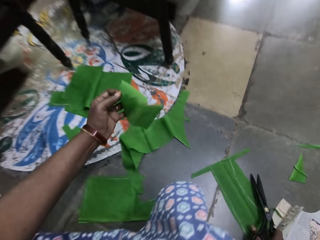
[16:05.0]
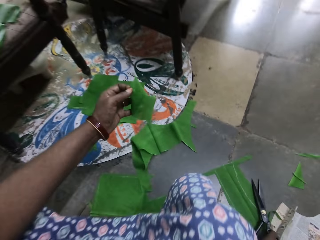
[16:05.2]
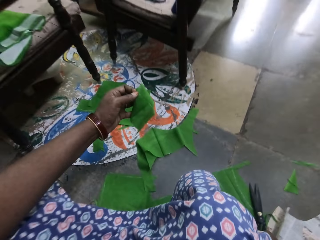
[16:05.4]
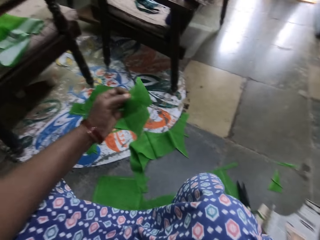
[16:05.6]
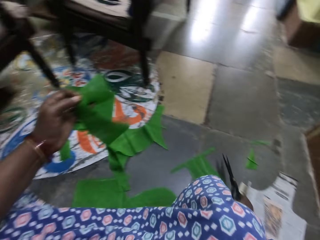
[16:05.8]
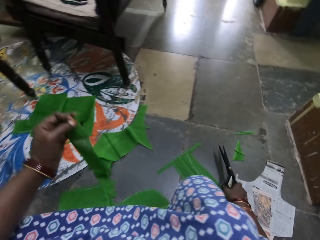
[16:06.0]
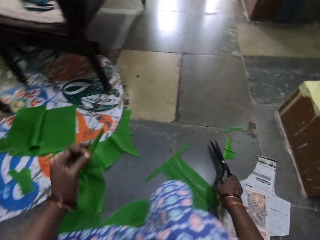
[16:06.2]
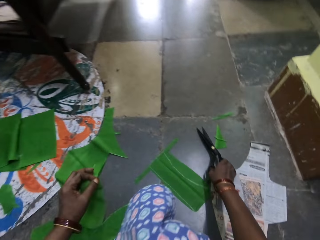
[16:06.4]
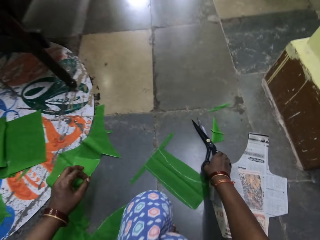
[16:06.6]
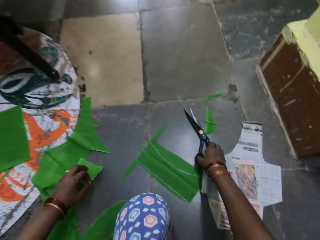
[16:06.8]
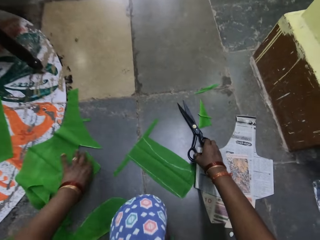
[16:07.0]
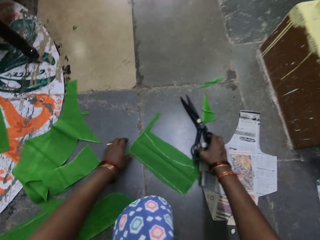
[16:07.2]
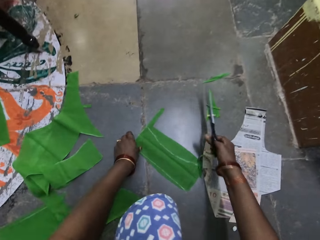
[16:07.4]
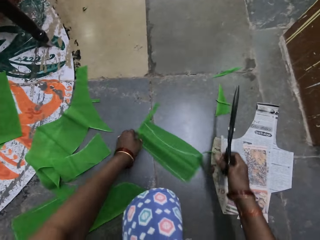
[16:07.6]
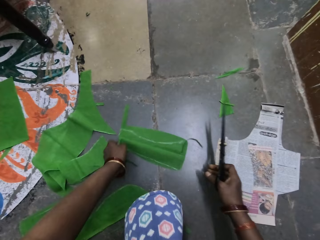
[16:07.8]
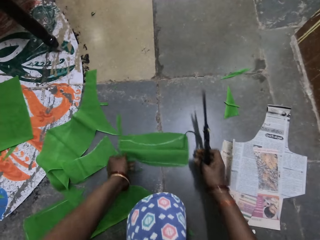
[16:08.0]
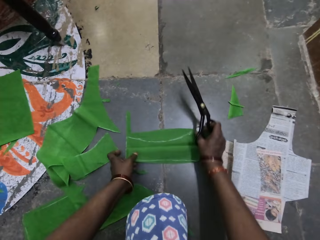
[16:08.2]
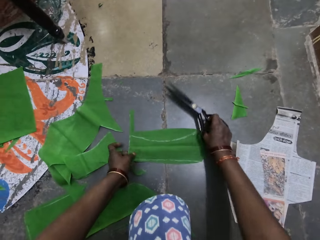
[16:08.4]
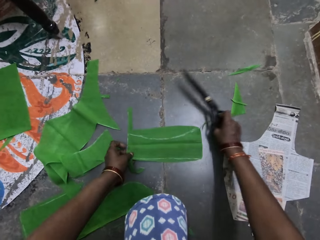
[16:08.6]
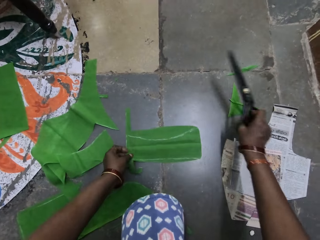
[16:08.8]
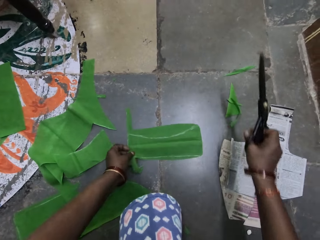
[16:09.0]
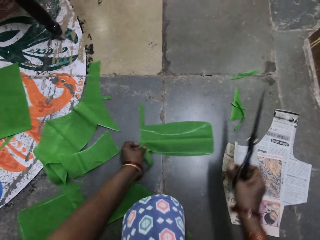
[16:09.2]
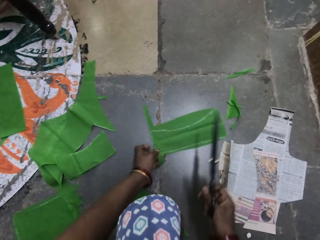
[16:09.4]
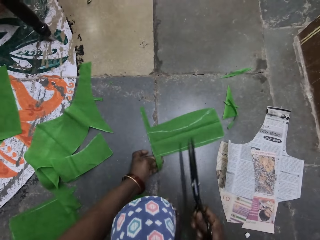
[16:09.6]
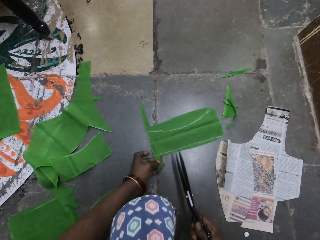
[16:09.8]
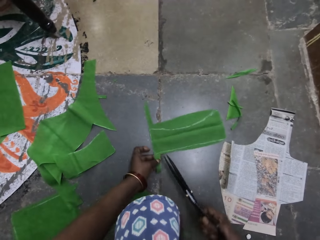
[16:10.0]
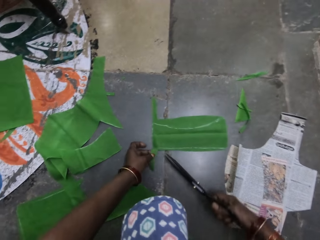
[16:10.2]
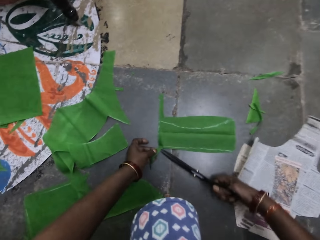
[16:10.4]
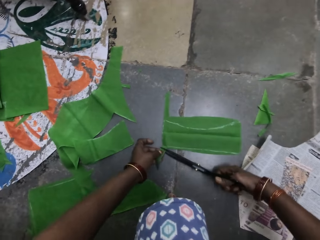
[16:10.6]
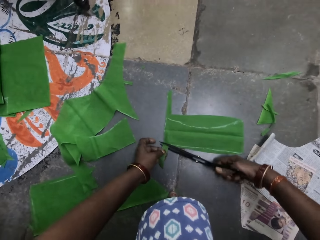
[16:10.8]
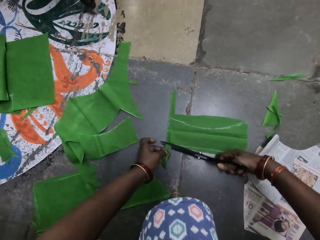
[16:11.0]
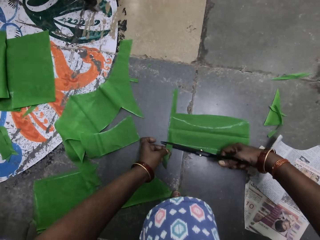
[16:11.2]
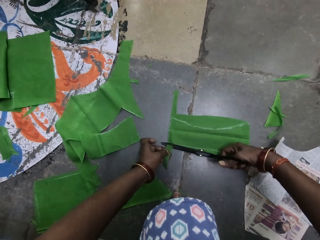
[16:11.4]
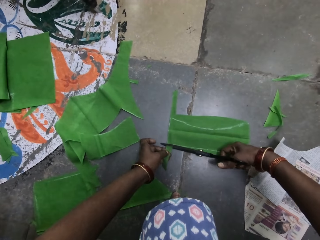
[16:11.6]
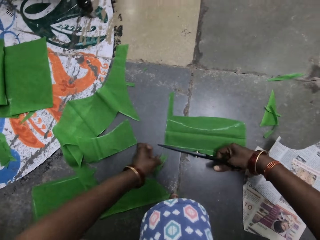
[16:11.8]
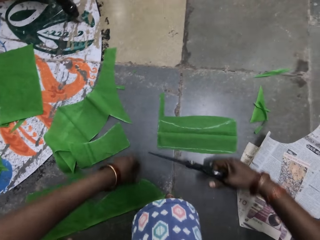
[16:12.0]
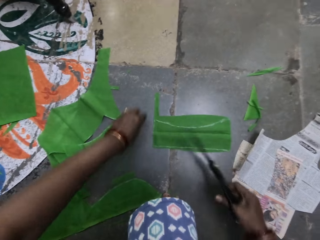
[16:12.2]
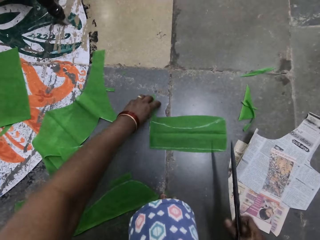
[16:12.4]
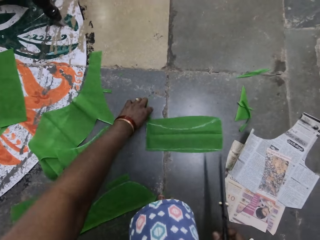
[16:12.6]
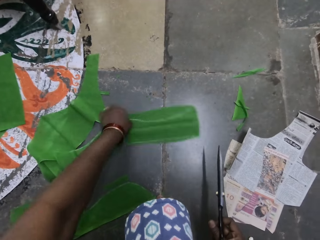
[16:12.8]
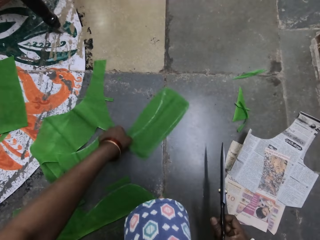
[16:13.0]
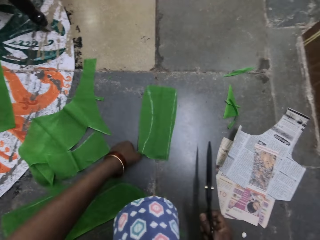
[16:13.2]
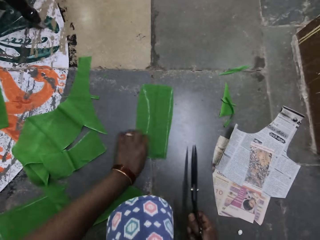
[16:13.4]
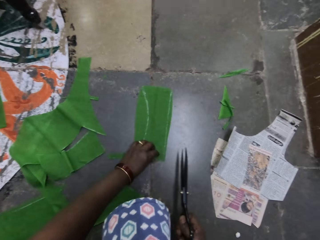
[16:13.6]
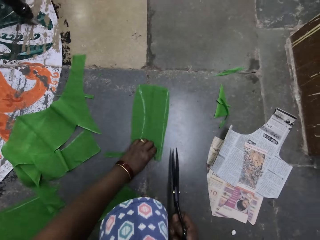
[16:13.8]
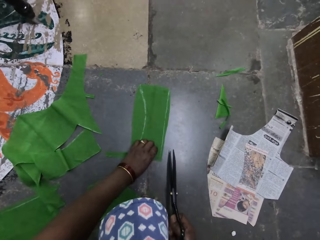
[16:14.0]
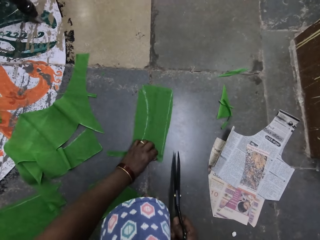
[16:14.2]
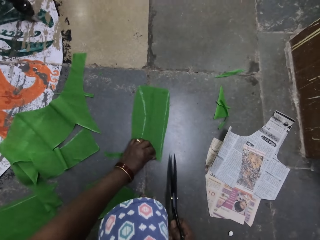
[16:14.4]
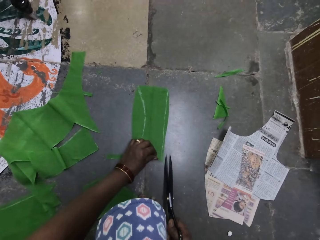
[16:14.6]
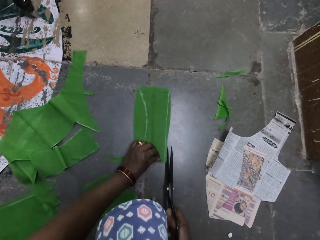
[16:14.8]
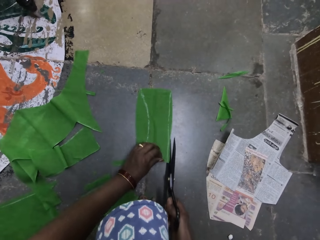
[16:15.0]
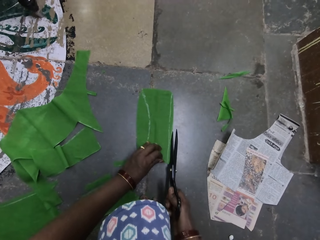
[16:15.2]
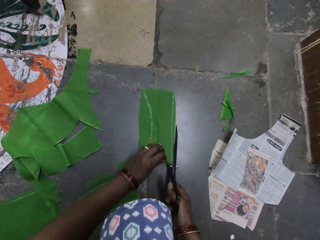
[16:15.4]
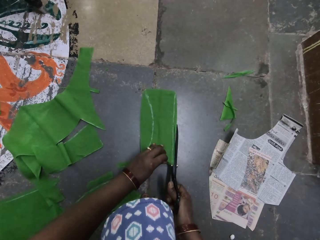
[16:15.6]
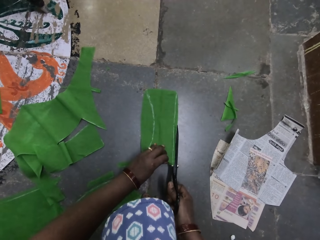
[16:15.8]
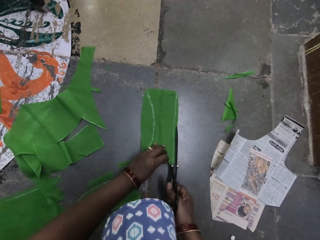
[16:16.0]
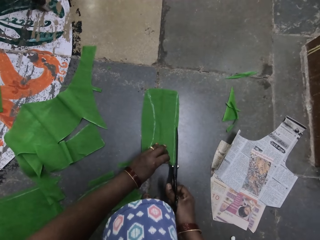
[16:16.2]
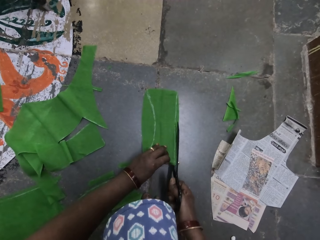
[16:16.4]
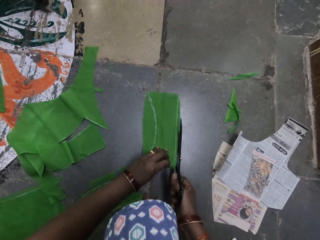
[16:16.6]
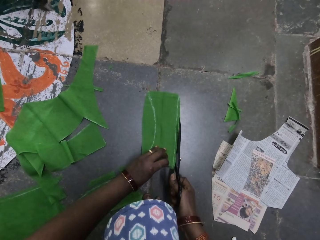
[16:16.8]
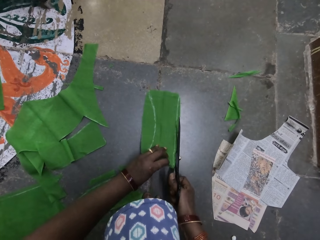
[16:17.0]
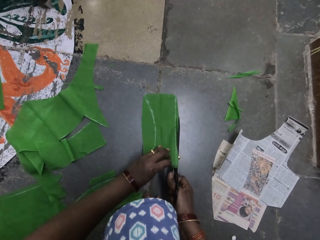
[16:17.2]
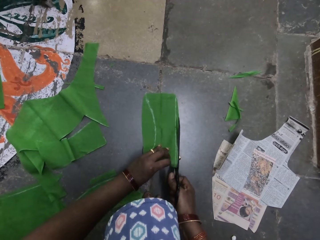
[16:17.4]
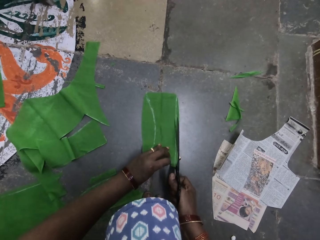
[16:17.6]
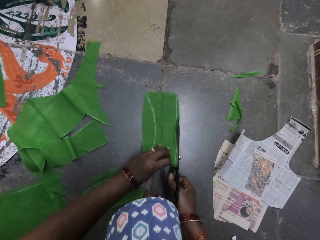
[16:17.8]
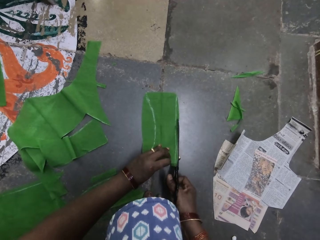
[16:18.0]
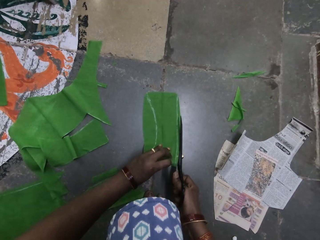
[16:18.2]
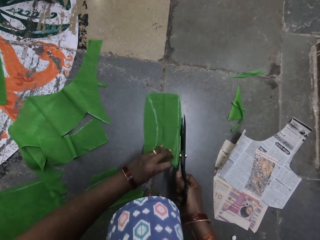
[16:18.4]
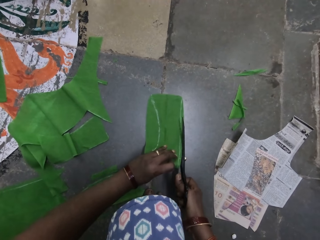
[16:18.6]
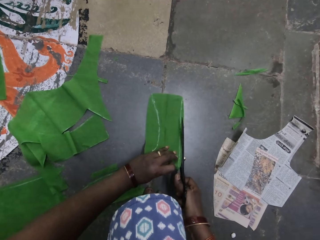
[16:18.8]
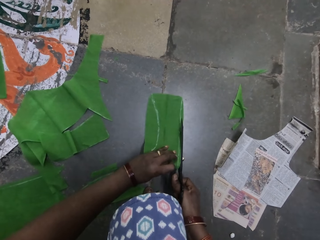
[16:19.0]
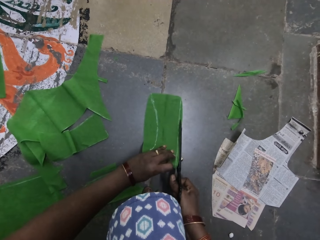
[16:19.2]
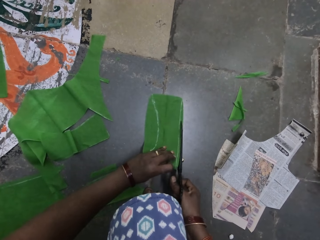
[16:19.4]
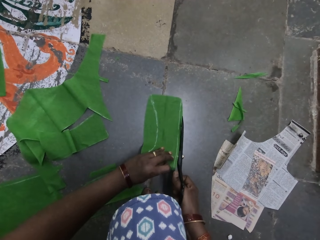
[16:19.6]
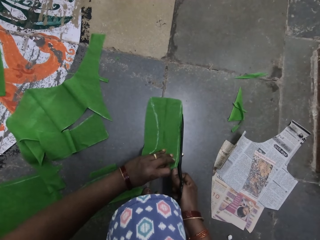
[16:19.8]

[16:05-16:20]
The camera wearer lifts a cloth piece. He puts down the cut piece of silk fiber on the floor with his left hand. He adjusts the silk fiber with both hands. He moves the cloth piece with his right hand. He adjusts the cloth piece with his left hand. He throws the piece of silk fiber with his right hand. He cuts the silk fiber with the scissors with his right hand. He adjusts the cloth piece. He turns the silk fiber with his left hand. He cuts the silk fiber with the scissors with his right hand.

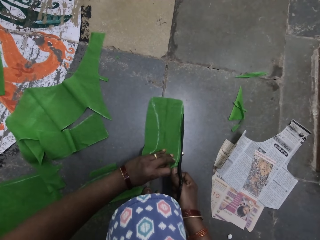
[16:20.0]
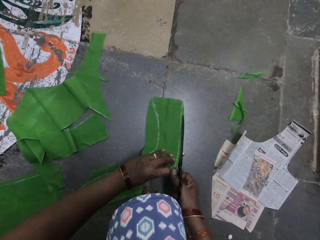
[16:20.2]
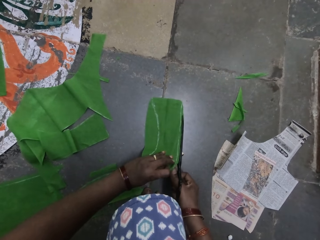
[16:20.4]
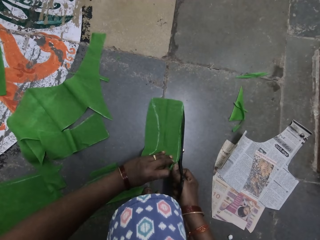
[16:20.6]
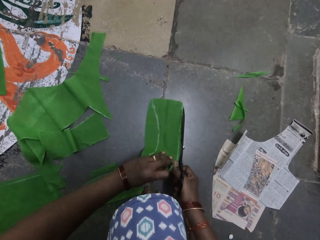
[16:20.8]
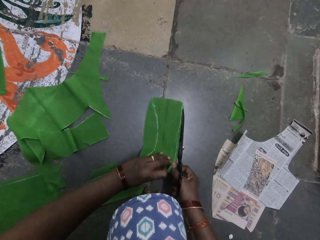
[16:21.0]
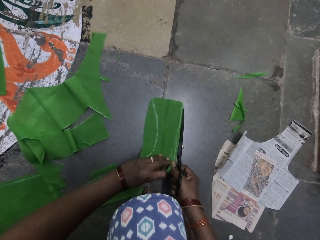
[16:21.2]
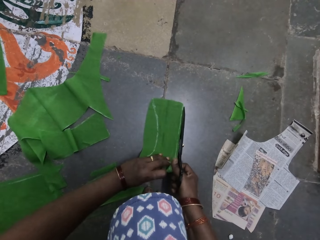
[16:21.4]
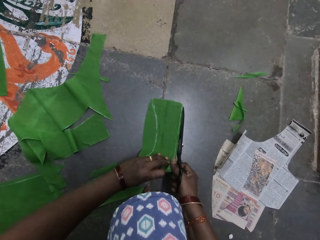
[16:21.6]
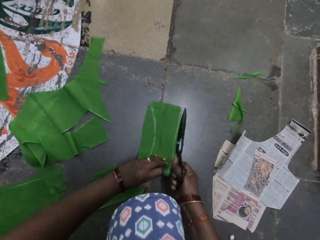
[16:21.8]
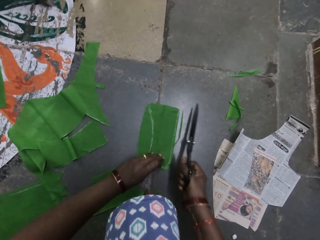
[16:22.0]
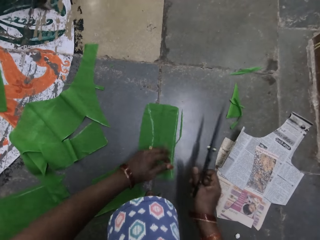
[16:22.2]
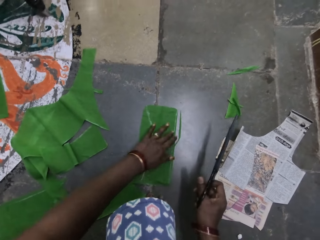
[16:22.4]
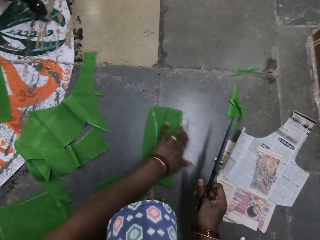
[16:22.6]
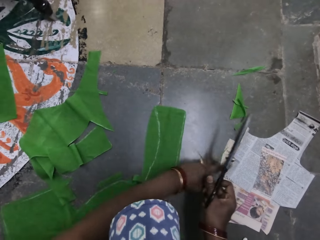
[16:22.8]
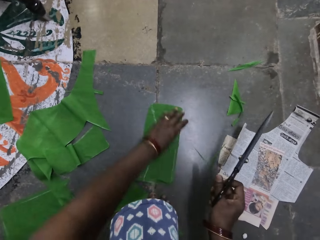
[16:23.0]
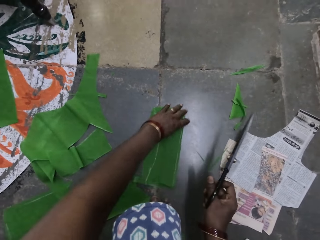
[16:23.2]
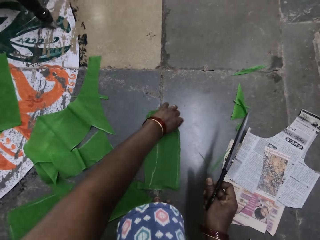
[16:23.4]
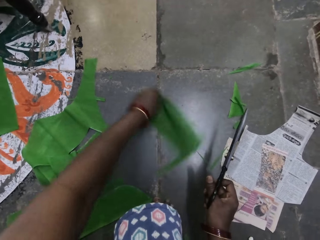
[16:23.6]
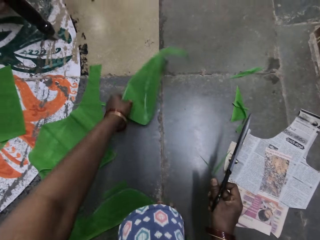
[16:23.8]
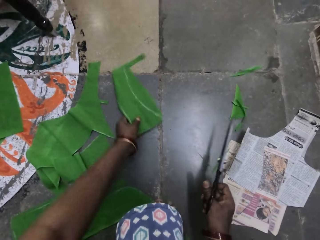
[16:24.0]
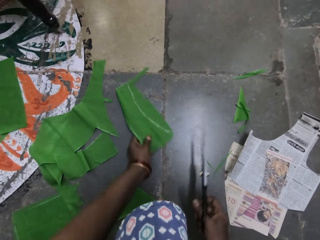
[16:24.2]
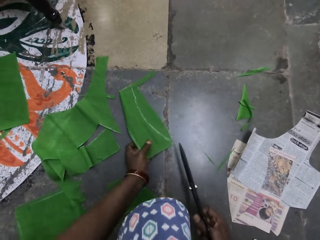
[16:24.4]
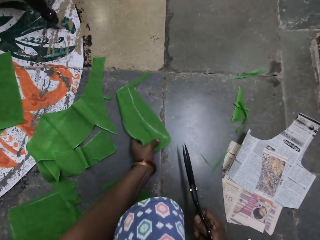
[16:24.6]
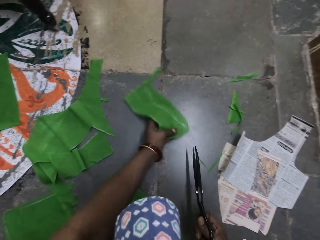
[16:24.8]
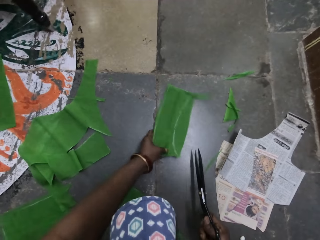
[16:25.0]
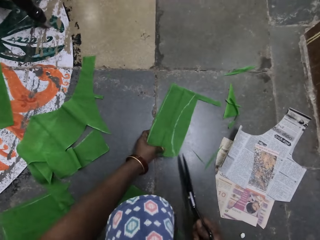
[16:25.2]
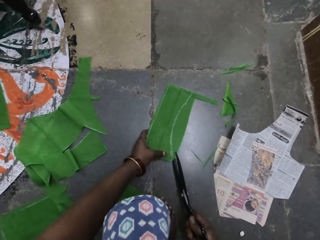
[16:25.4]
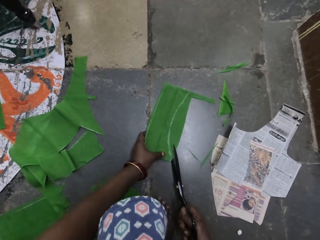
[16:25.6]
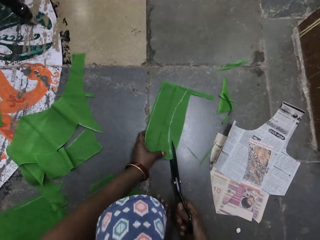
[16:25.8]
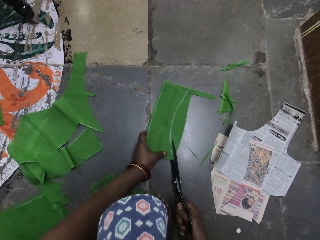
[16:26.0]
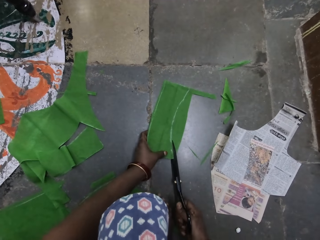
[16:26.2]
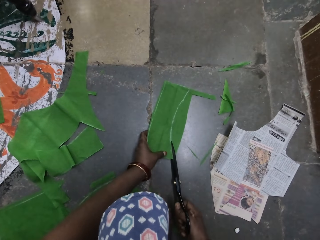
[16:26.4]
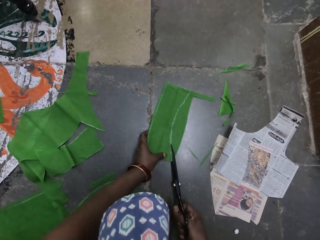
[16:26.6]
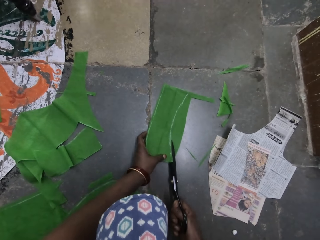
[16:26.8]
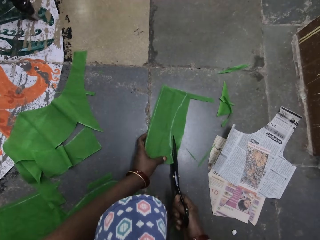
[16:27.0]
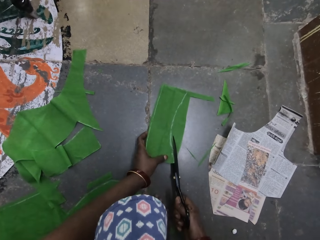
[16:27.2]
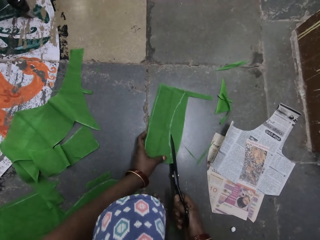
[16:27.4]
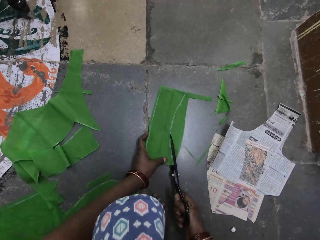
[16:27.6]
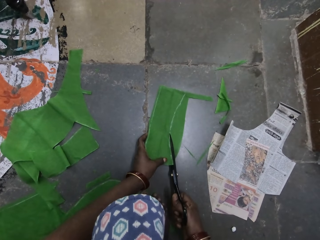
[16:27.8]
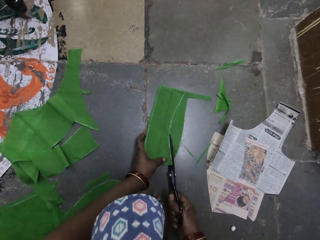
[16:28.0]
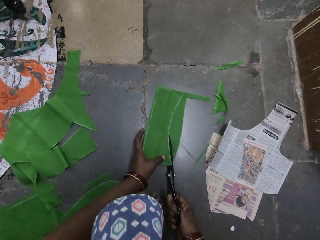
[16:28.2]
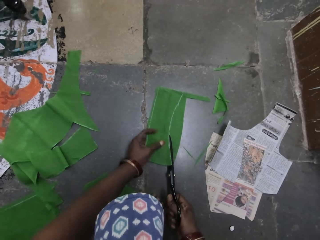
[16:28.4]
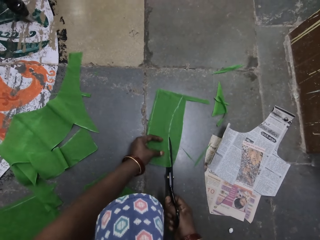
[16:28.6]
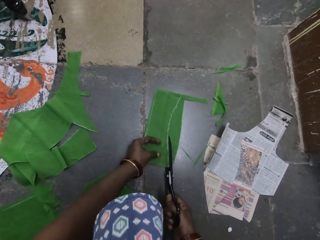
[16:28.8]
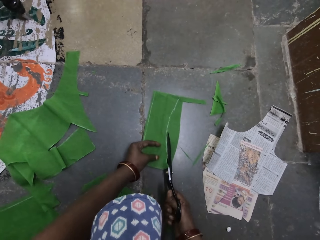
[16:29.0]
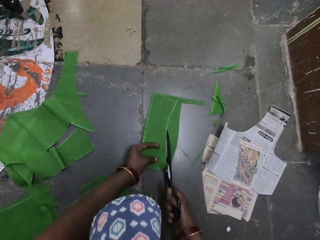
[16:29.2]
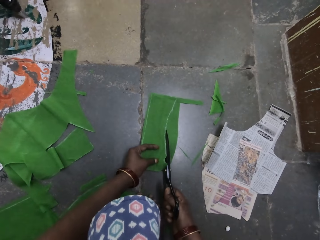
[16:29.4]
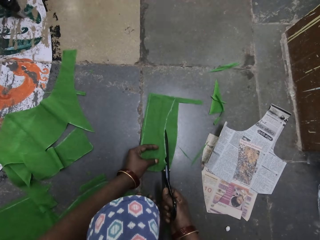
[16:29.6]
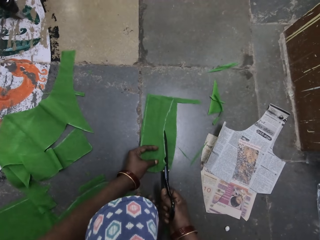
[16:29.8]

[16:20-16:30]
The camera wearer wipes off the floor. He pushes aside the silk fiber with his left hand. He turns the silk fiber with his left hand. He adjusts the silk fiber with his left hand. He cuts the silk fiber with the scissors with his right hand.
